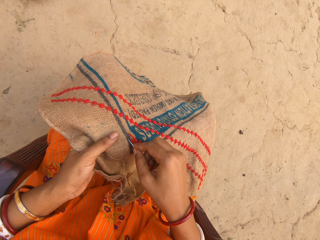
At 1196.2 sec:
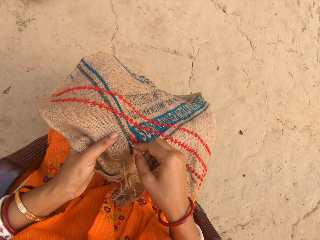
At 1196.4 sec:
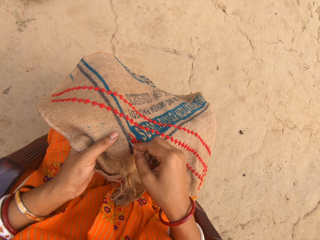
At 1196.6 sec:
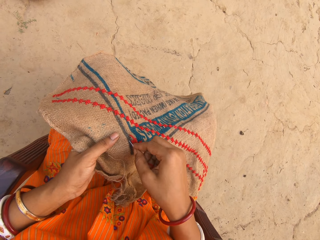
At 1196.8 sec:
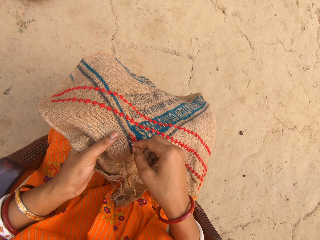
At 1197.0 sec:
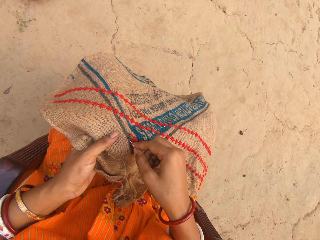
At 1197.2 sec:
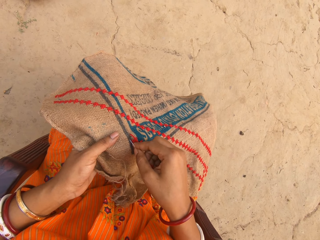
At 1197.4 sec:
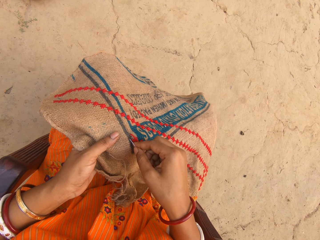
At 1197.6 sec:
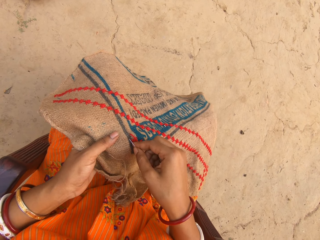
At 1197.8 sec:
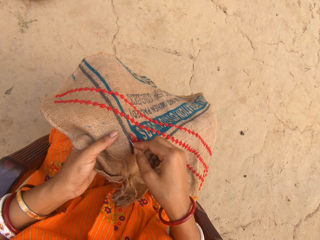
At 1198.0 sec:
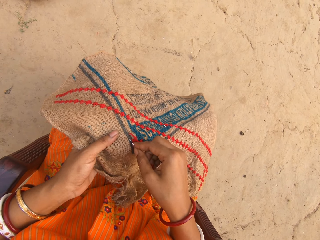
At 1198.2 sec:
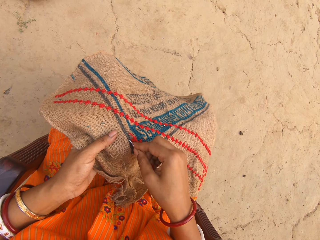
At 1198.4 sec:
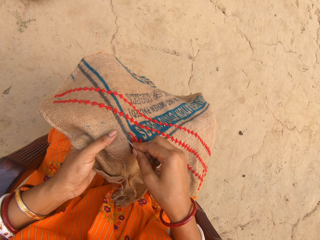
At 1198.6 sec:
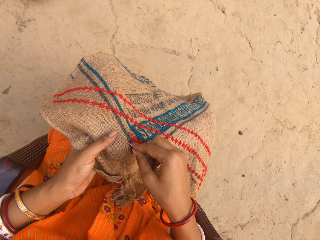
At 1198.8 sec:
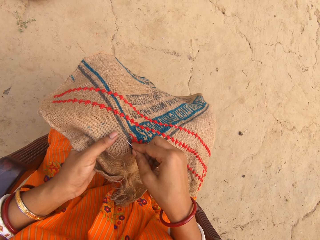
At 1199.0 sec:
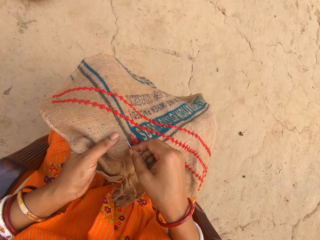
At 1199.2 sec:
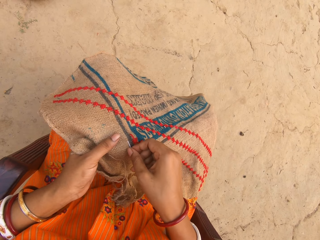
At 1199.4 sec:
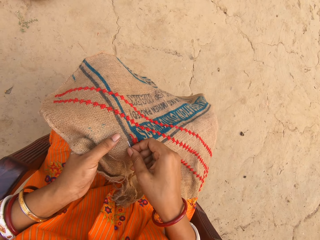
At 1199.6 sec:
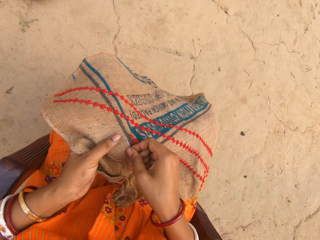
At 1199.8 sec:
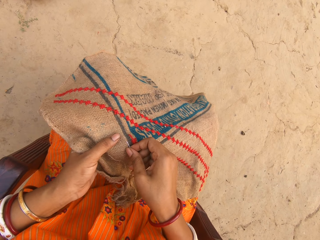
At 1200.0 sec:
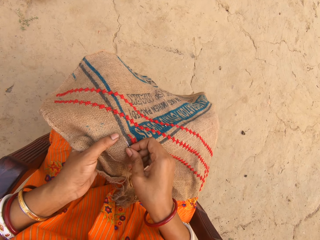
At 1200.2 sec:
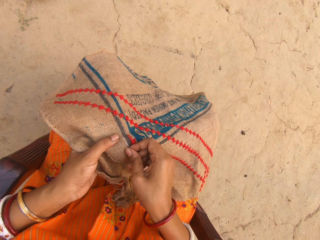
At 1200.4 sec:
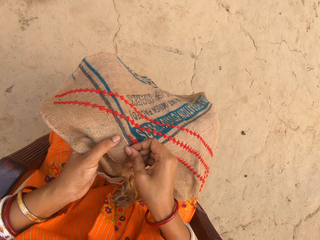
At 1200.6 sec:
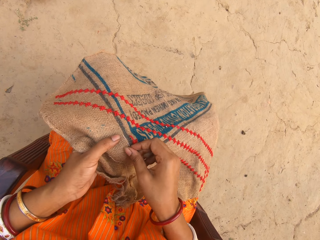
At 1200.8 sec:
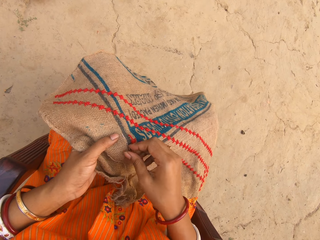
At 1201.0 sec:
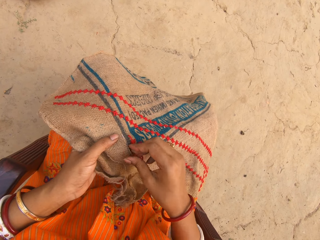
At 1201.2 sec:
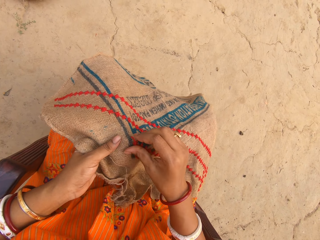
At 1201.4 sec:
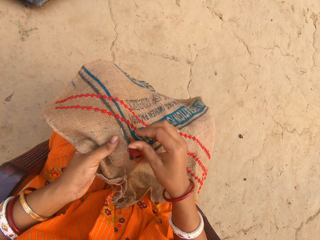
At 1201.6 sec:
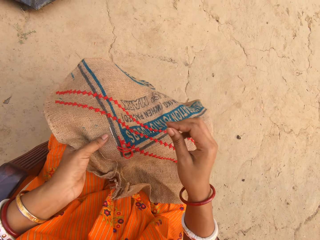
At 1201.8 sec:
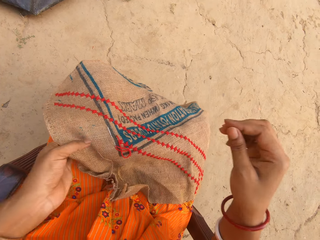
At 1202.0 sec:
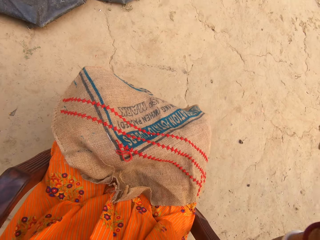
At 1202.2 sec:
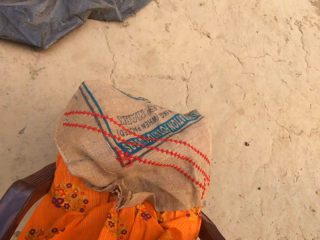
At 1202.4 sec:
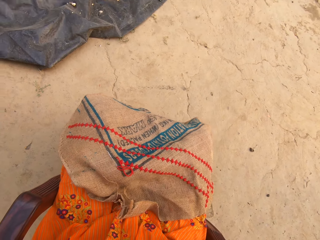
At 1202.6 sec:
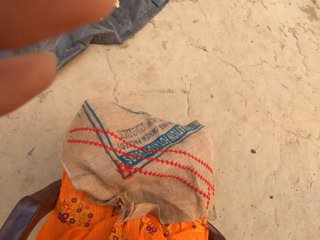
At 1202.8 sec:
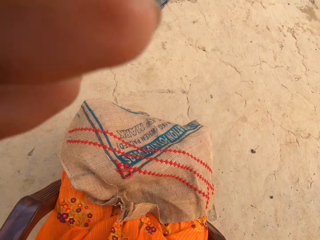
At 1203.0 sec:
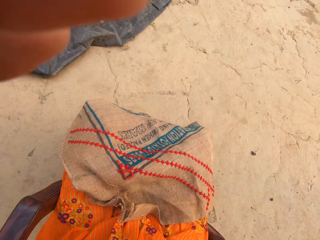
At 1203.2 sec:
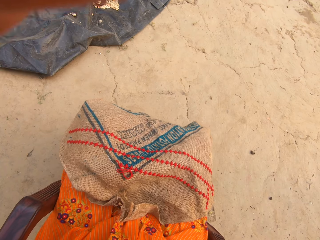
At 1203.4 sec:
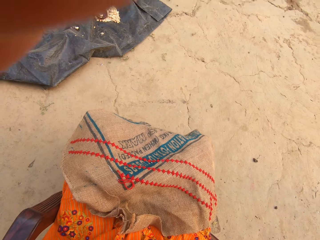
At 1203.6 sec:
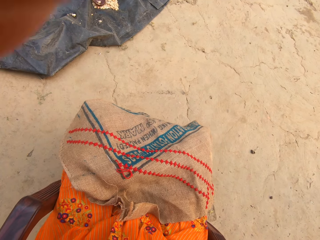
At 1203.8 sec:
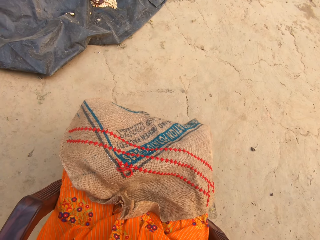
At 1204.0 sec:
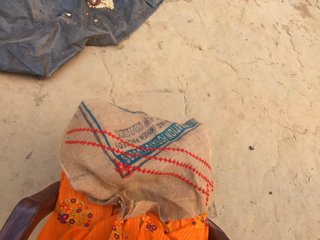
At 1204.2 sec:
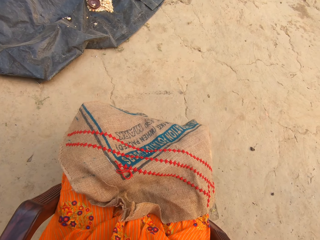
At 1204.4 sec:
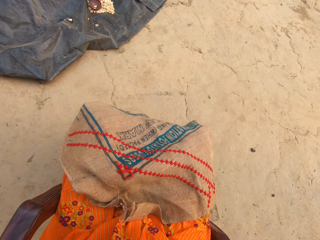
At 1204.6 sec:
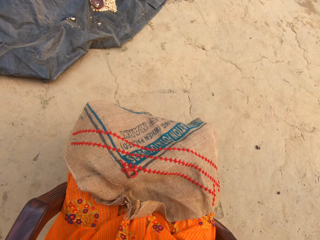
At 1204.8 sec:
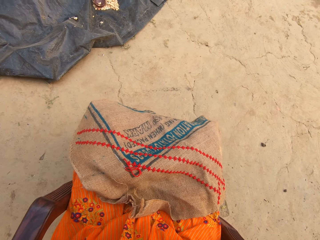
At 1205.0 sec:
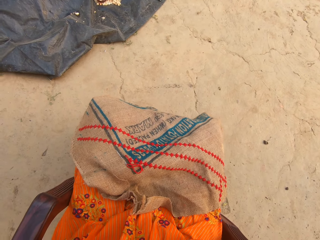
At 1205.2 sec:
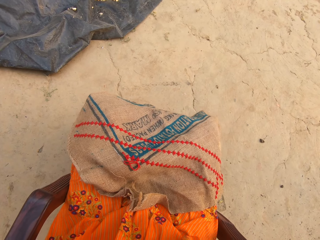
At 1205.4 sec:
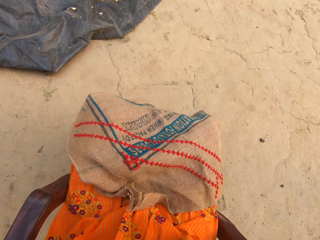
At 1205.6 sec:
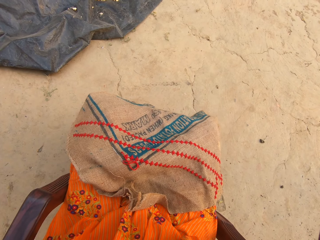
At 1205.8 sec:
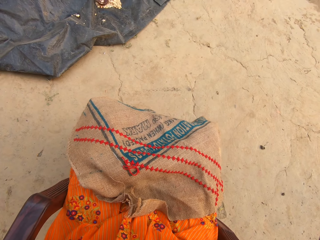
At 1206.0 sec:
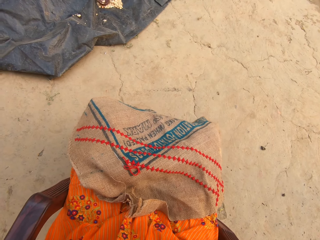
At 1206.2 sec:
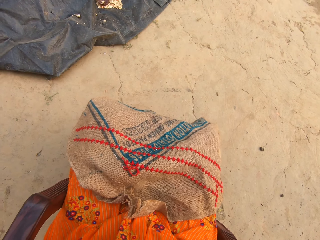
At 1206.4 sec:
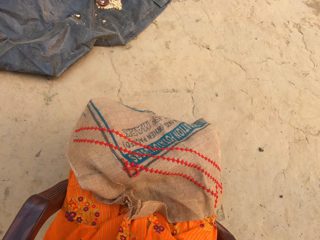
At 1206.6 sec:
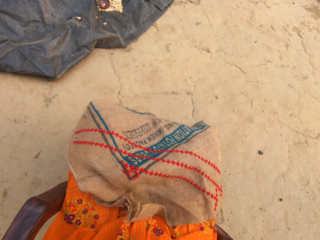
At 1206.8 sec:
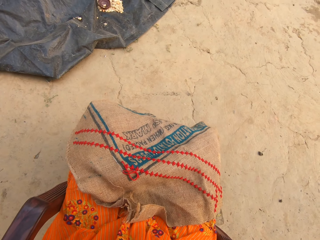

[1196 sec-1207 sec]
The camera wearer inserts the needle in her right hand in the cloth on her lap. She raises her hands towards her head. She adjusts the camera.

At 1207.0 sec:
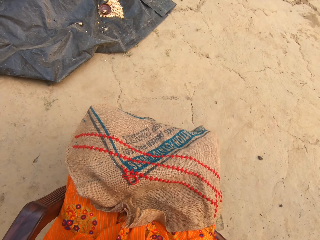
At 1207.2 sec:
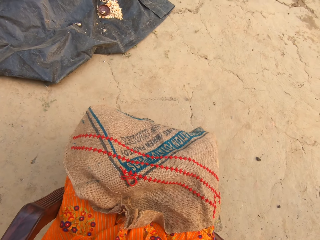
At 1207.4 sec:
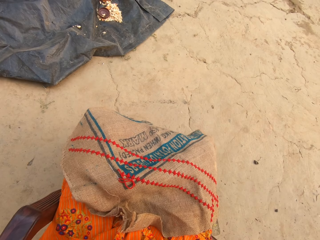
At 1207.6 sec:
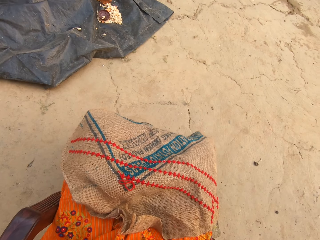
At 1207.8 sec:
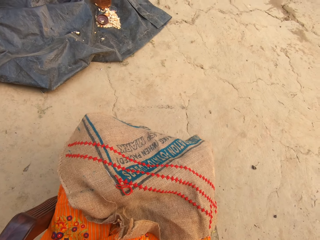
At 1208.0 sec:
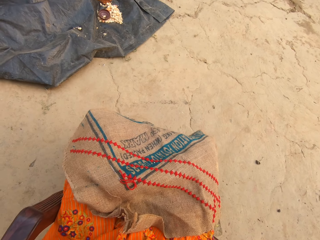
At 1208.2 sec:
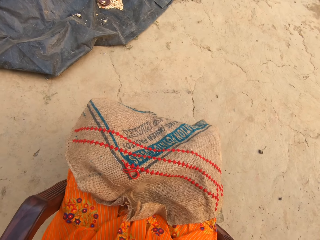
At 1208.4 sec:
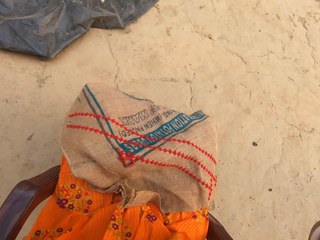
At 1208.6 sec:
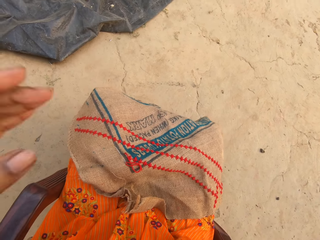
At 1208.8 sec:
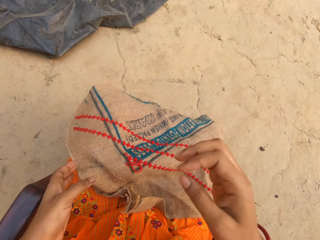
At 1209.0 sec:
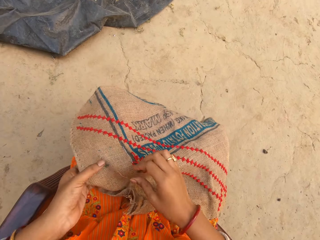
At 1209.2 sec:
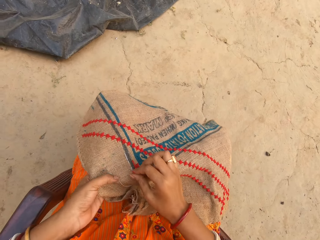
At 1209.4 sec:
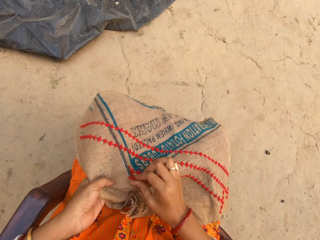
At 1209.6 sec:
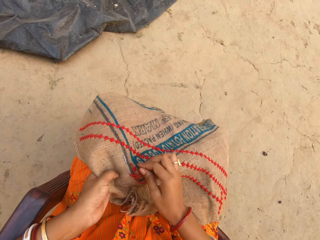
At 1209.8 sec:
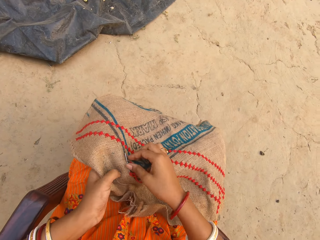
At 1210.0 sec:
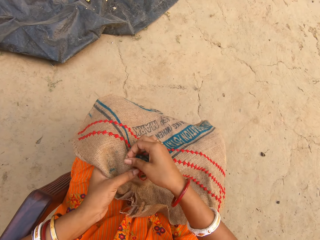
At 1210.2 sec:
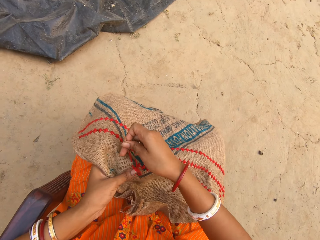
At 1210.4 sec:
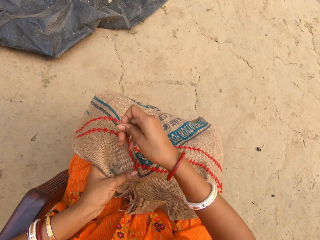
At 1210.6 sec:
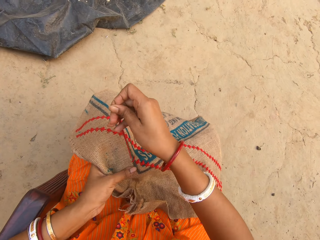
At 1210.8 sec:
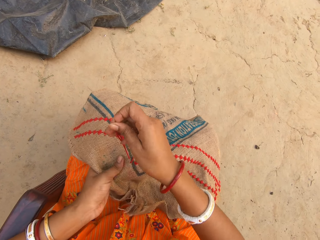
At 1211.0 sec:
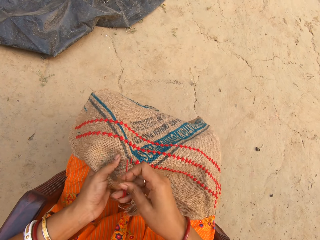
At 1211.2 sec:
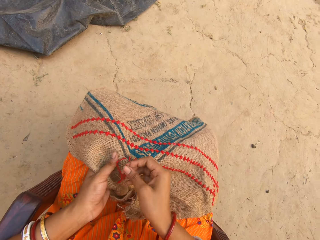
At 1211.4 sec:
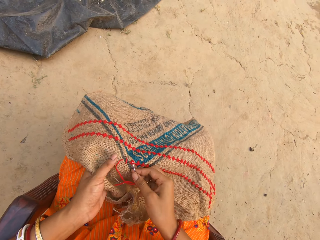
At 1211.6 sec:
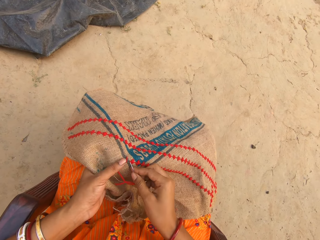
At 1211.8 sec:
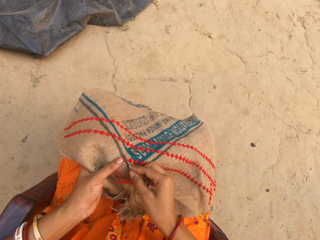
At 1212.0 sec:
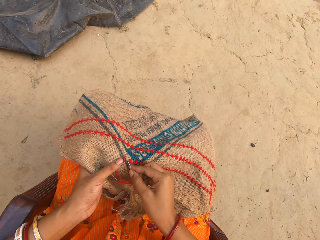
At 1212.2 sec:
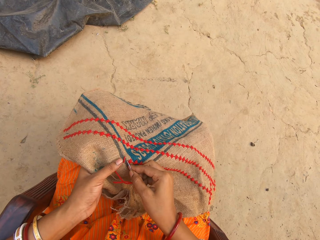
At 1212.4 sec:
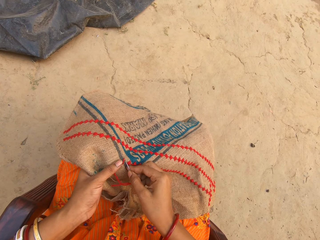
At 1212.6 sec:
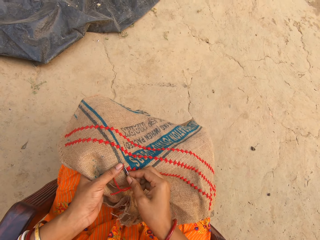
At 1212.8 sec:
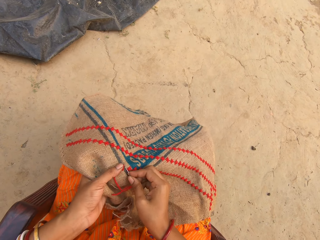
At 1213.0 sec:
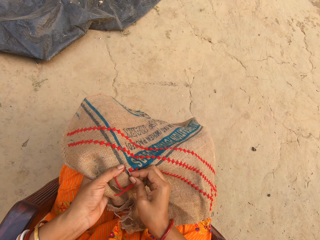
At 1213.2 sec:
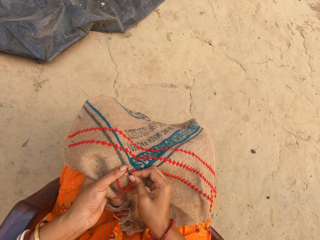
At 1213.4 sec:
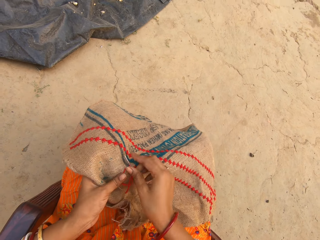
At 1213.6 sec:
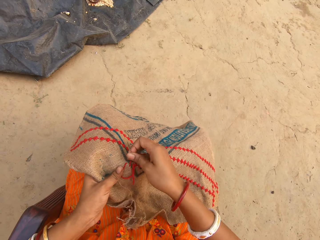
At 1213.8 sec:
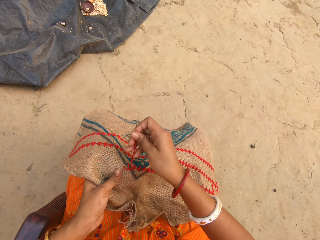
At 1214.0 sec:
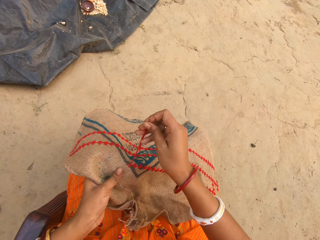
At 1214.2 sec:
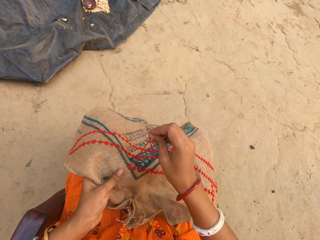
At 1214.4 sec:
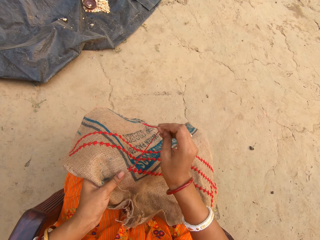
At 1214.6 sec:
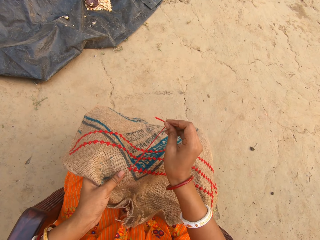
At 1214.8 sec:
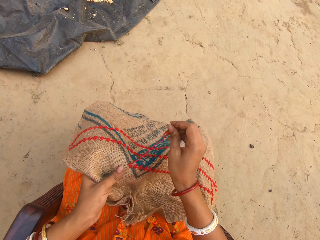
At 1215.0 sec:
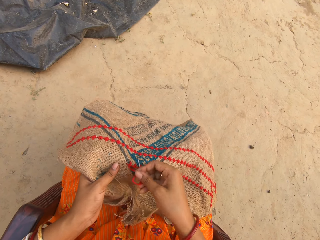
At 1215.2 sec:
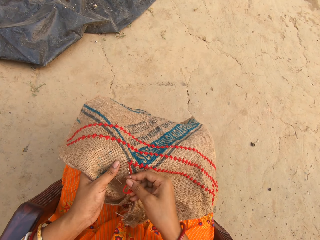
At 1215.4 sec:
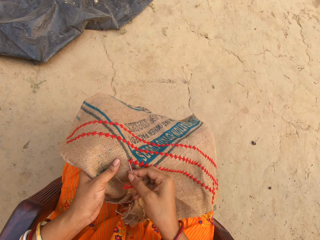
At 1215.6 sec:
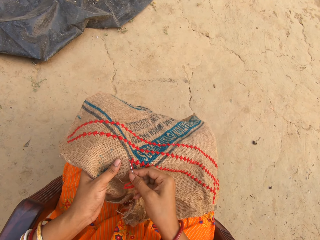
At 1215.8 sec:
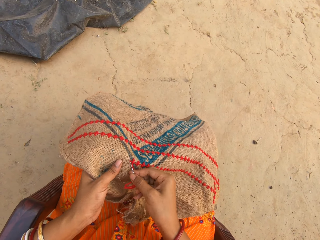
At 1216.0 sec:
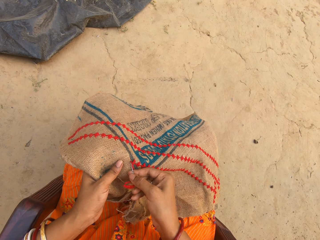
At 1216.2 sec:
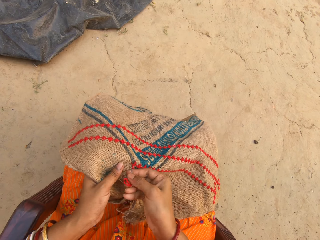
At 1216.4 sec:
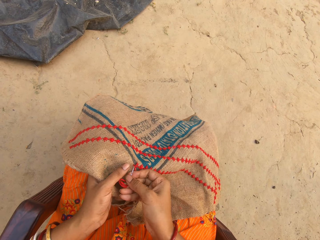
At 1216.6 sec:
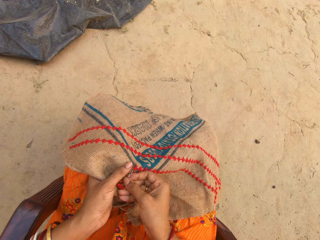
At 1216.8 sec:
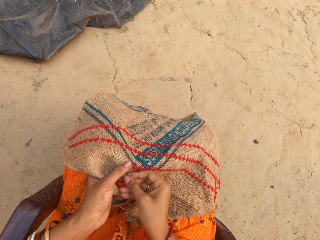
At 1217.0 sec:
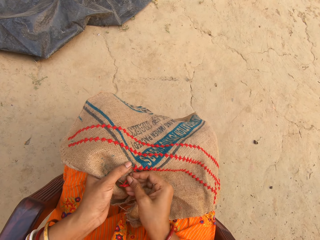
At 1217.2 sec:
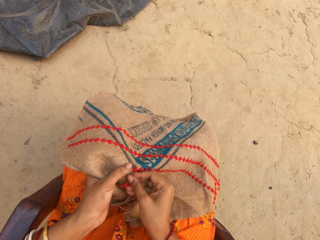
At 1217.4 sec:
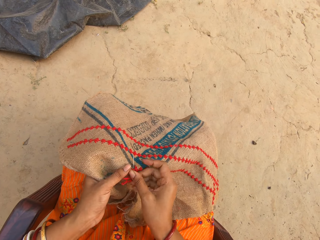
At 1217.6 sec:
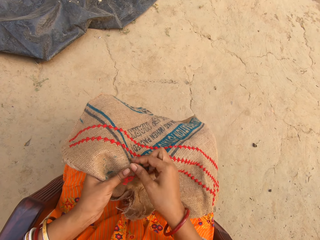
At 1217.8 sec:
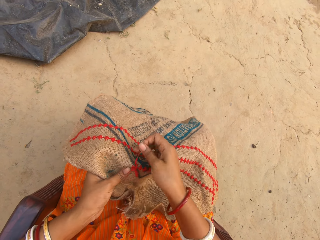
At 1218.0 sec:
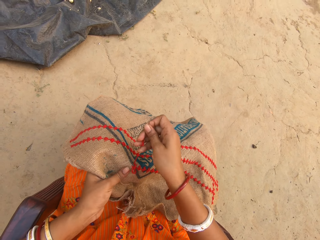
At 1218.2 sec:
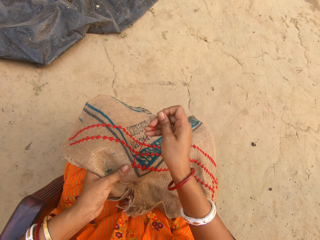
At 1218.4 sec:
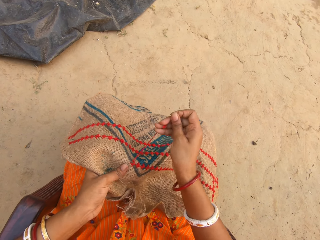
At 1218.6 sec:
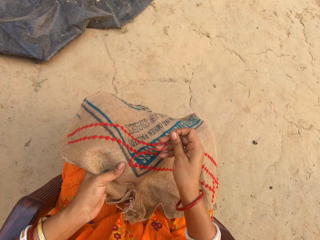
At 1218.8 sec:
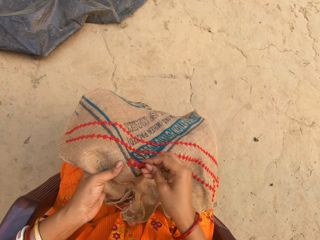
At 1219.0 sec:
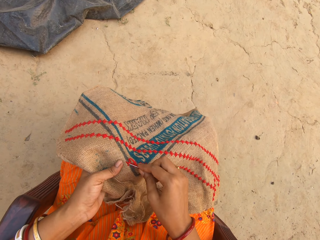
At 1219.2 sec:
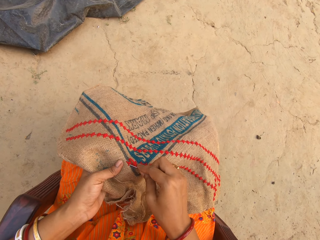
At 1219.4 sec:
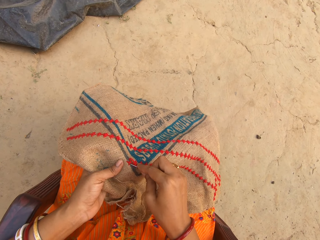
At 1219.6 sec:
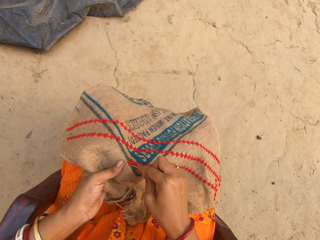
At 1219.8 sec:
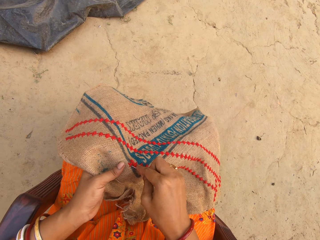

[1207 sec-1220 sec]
The camera wearer holds the piece of cloth on her laps with her left hand. She pulls the needle on the piece of cloth on her lap with her right hand. She makes cross-stitches on the piece of cloth on her laps with the needle and the thread in her right hand.
